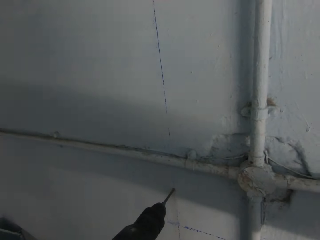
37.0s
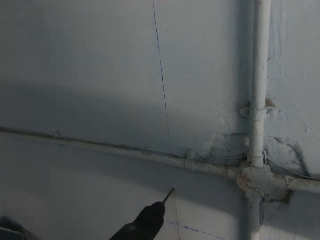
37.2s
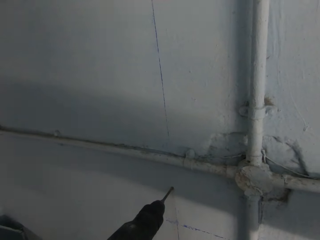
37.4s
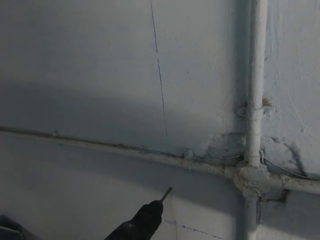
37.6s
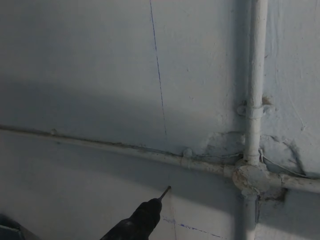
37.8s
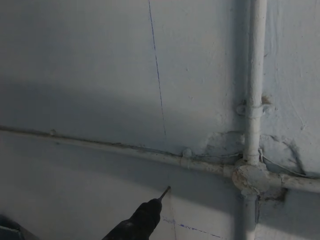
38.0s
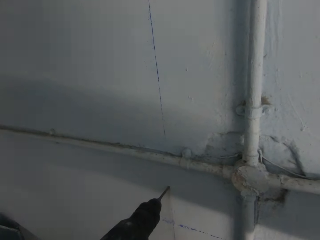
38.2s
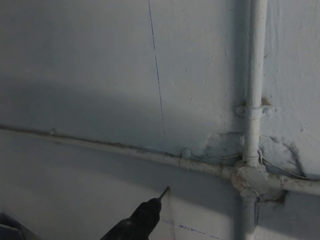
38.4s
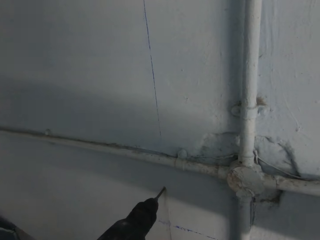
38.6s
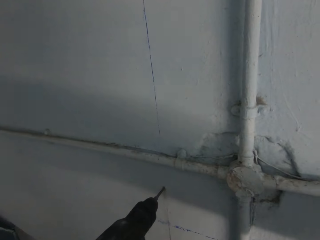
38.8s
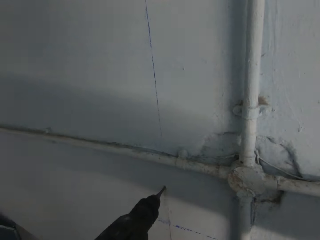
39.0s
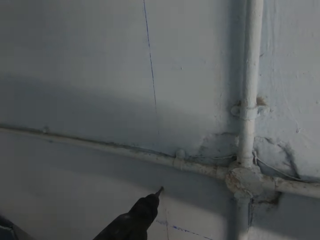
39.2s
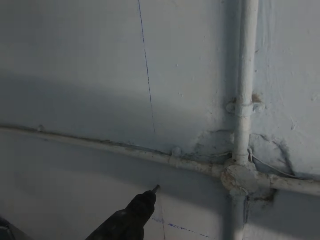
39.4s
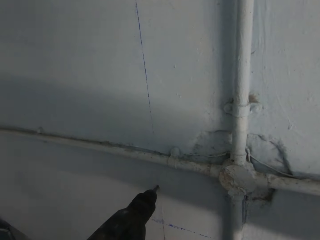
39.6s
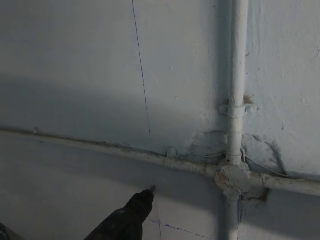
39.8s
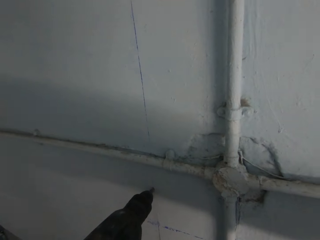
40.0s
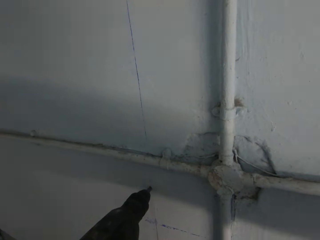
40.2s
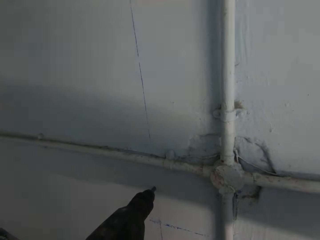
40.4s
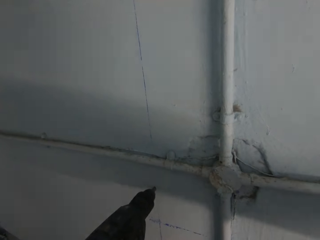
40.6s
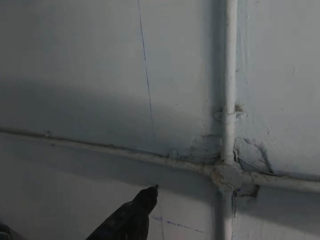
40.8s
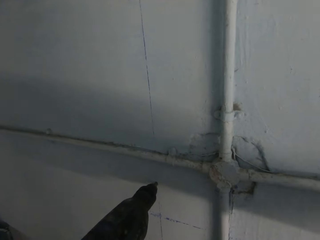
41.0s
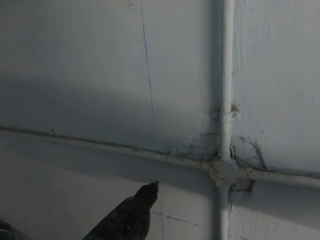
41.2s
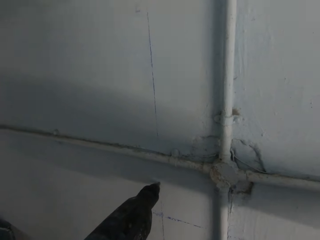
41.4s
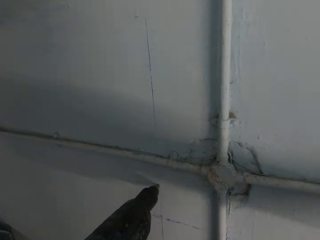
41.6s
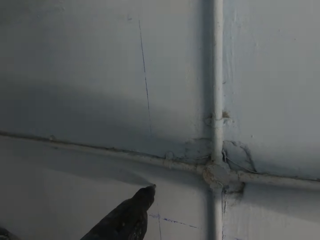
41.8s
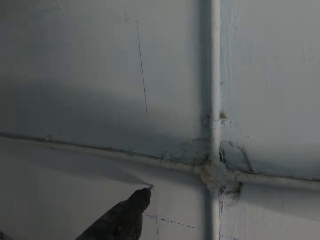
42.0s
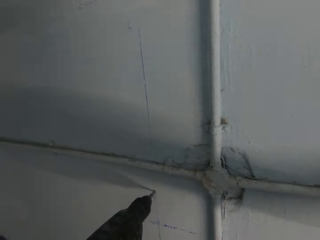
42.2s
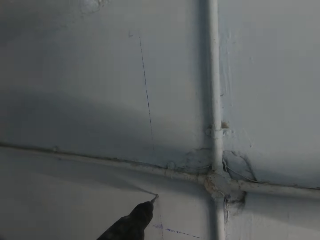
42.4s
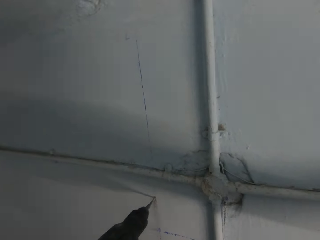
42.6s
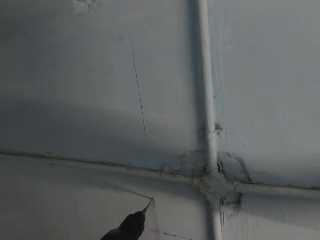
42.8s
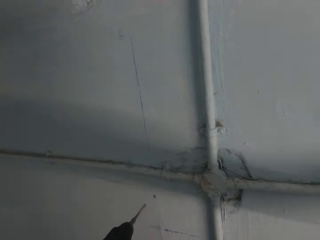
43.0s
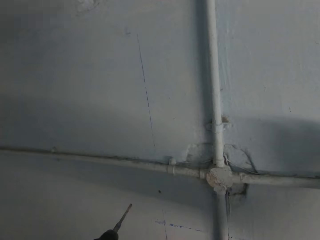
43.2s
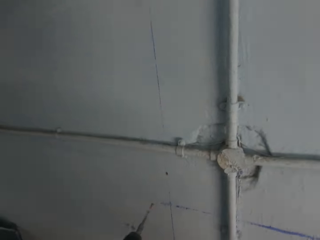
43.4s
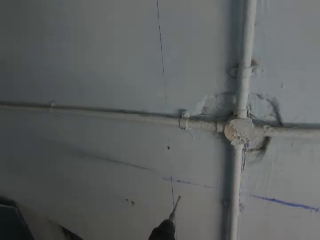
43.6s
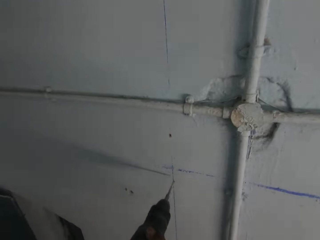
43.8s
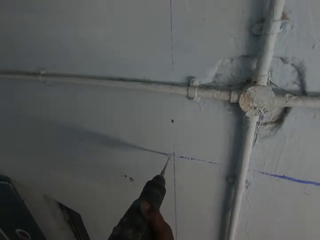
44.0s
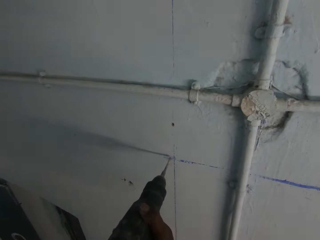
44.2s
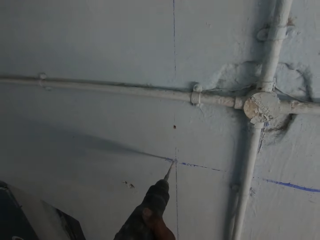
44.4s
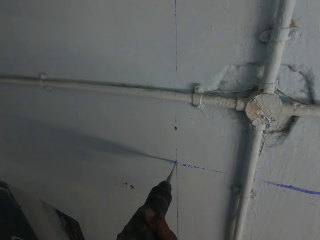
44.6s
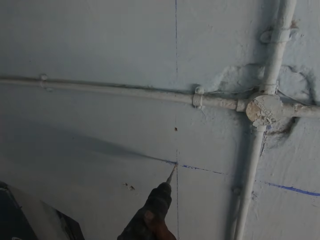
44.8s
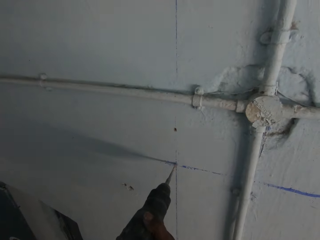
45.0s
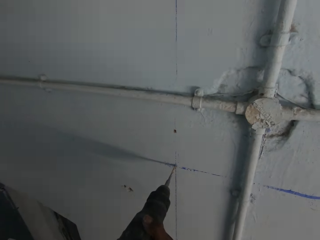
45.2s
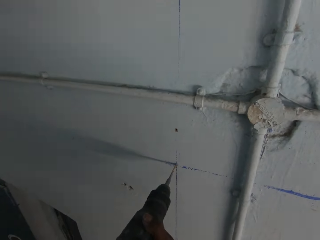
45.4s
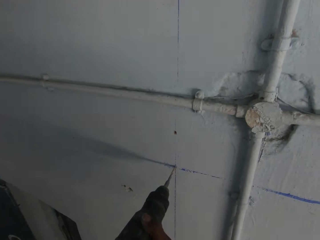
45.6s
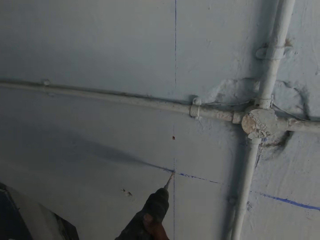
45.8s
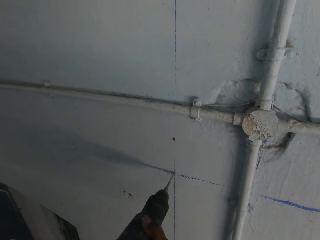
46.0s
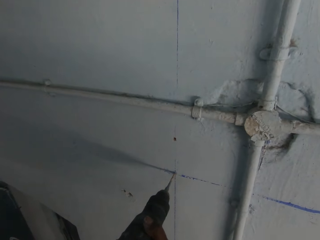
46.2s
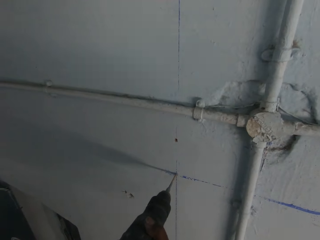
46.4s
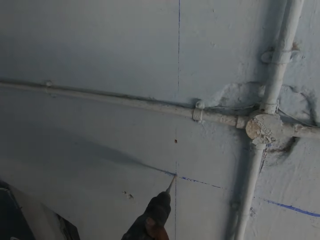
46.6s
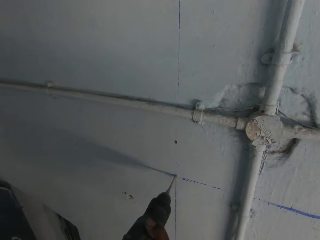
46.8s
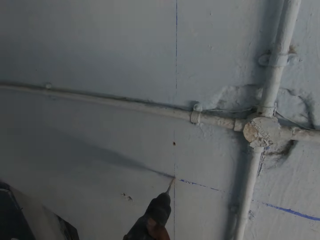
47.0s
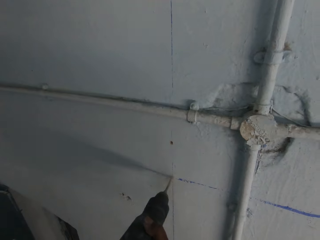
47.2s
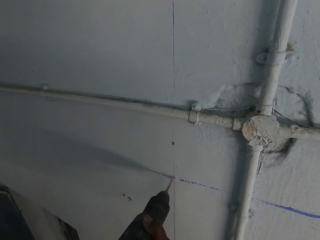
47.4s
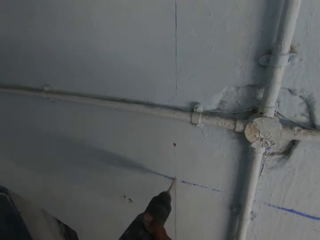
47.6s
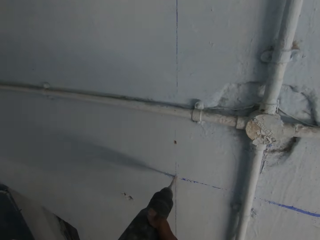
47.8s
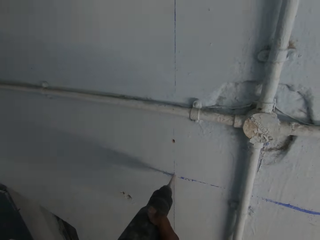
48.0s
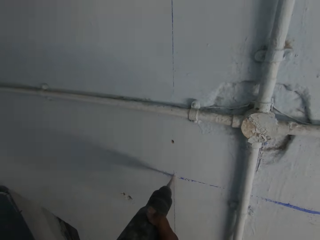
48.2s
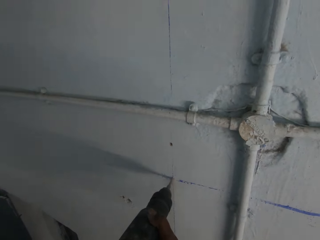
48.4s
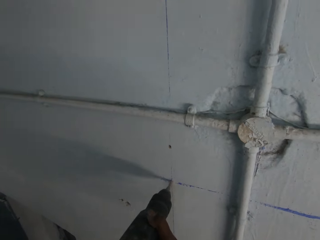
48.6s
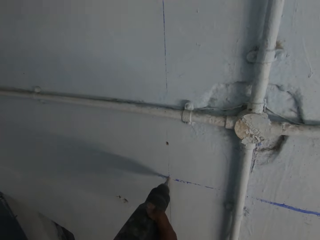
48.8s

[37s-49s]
The camera wearer drills a hole into the wall with the power drill in his hands.

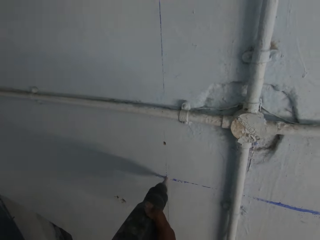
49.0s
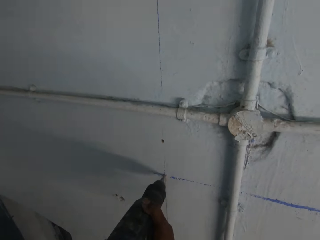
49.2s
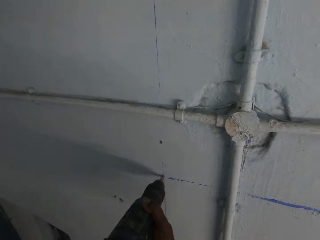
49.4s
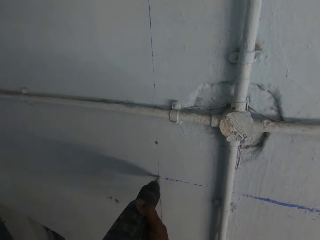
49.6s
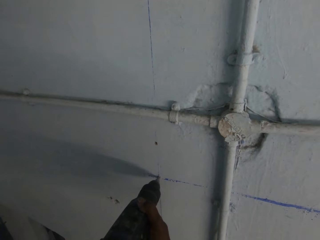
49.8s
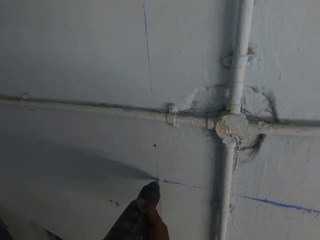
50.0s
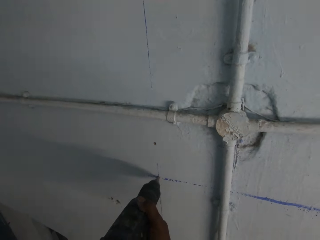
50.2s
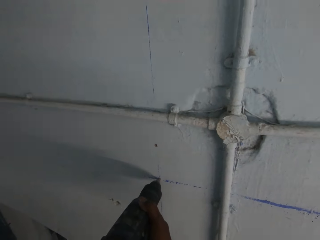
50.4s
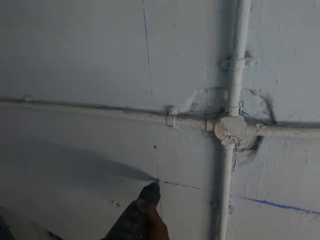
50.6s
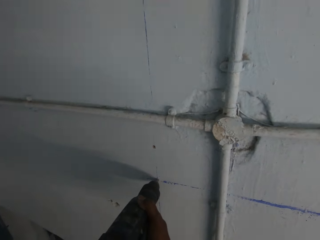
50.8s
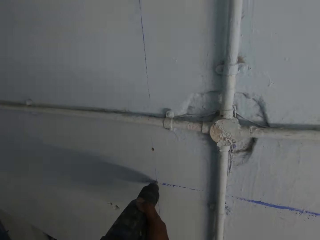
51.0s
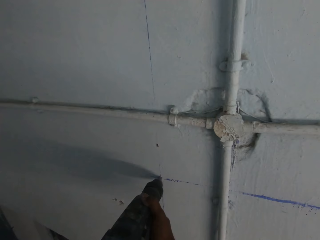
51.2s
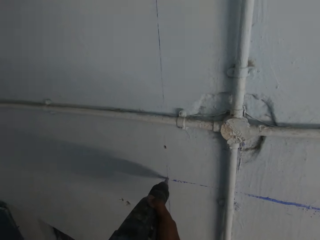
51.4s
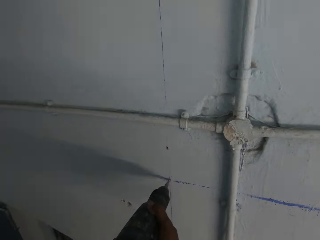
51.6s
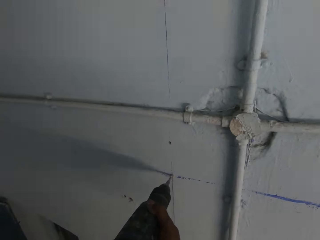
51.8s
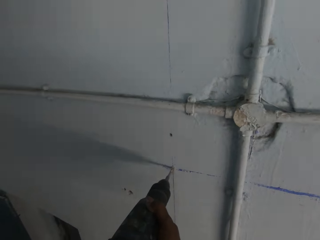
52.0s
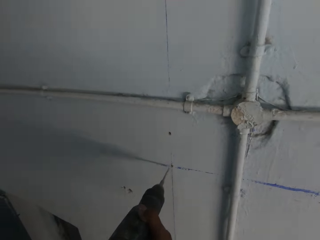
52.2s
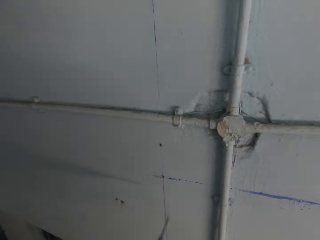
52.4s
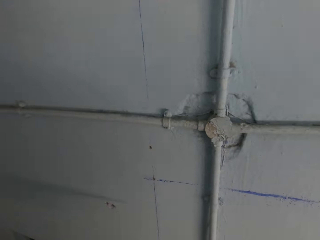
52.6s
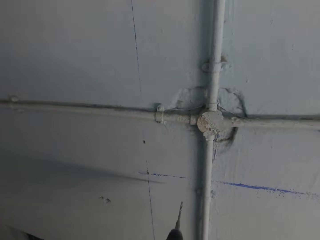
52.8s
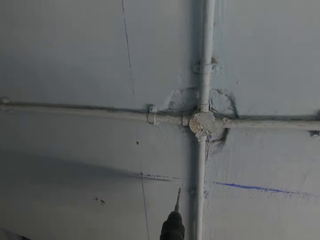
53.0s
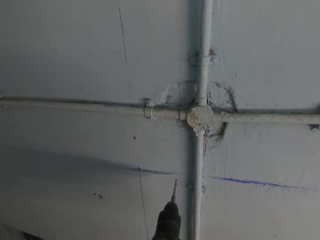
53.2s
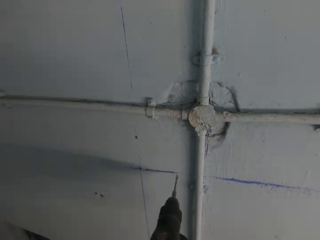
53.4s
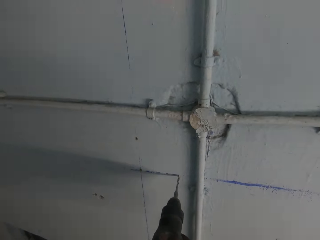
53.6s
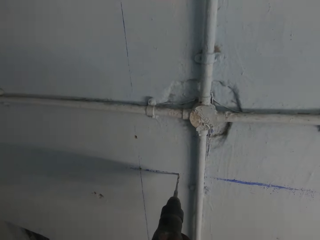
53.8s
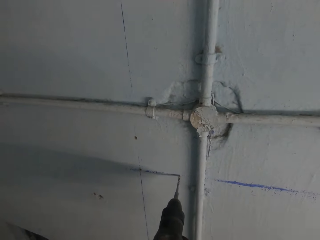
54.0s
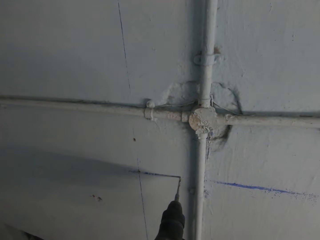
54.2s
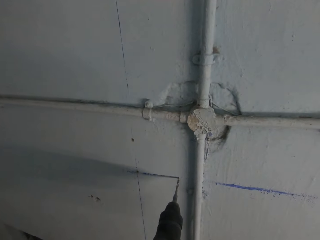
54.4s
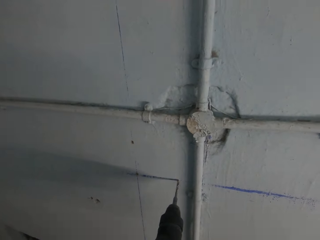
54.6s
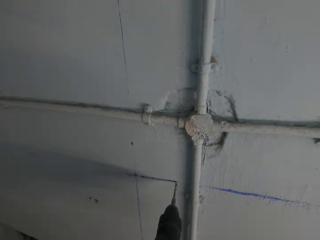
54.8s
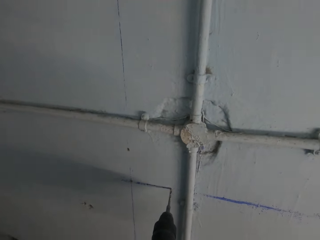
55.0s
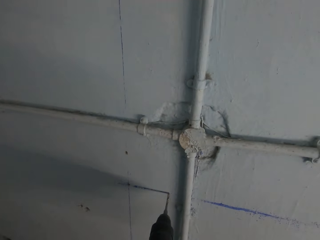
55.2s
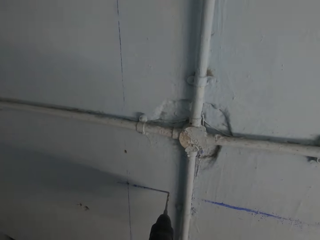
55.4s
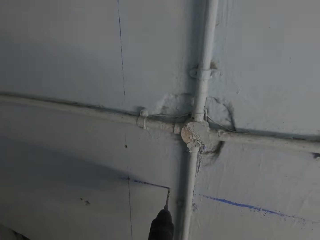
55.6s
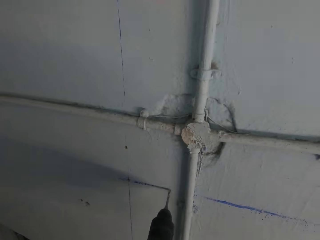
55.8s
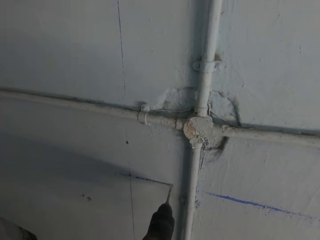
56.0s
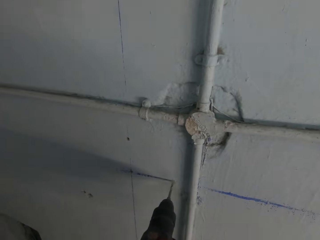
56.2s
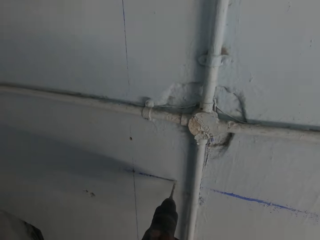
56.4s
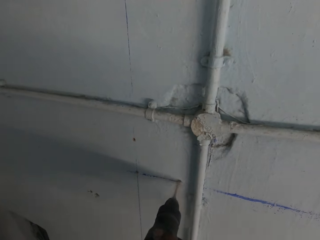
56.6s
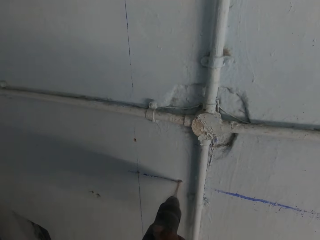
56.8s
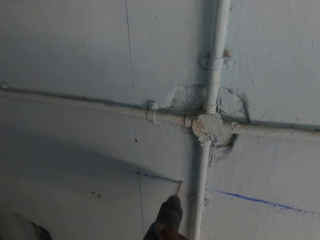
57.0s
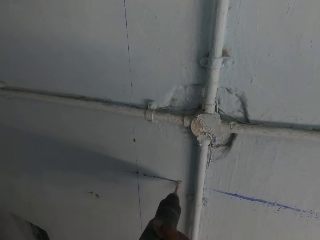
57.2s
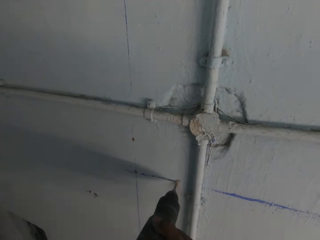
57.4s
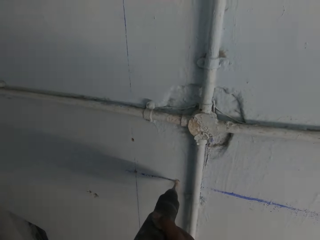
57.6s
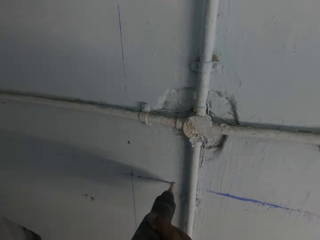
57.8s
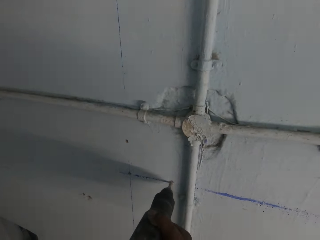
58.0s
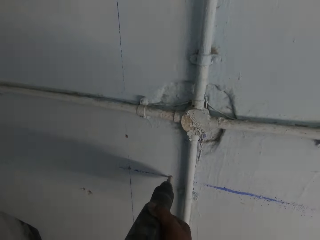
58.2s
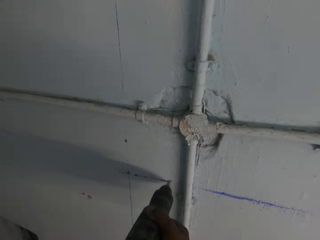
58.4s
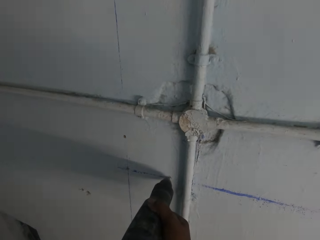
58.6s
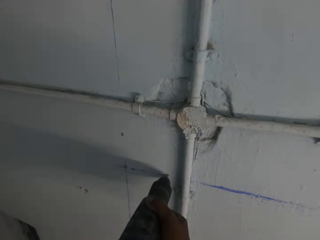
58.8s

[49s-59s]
The camera wearer drills a hole into the wall with the power drill in his hands.
